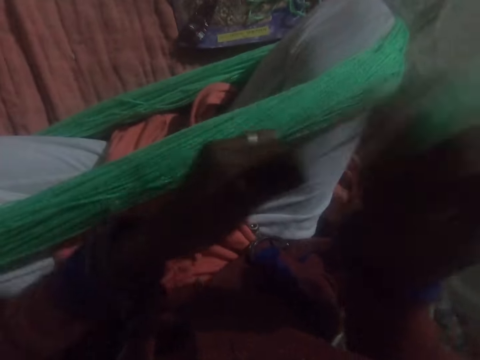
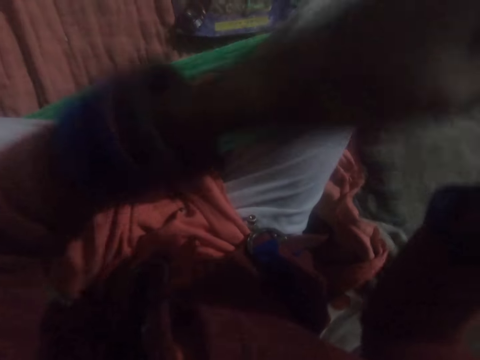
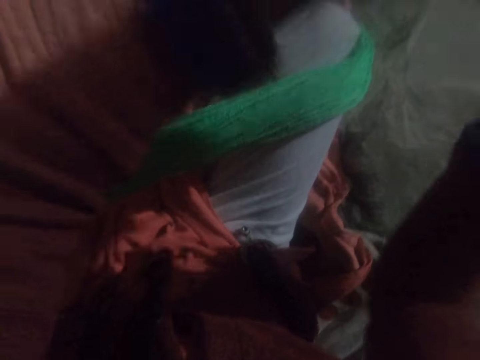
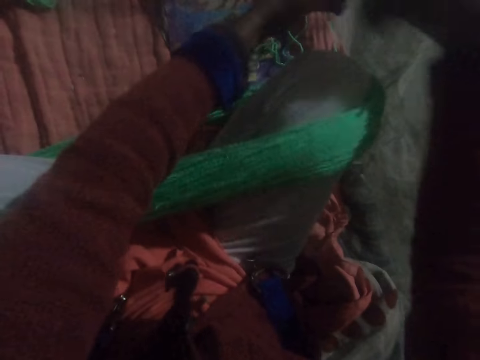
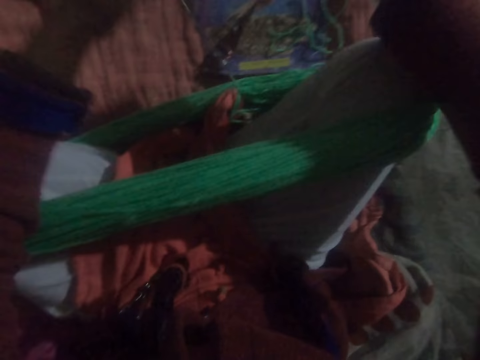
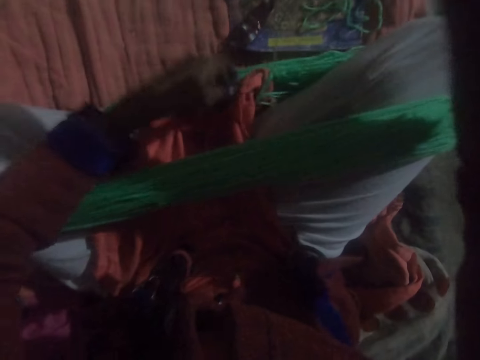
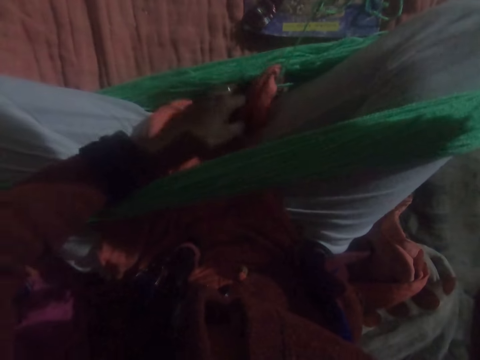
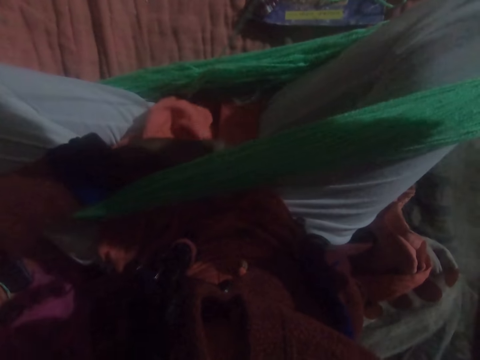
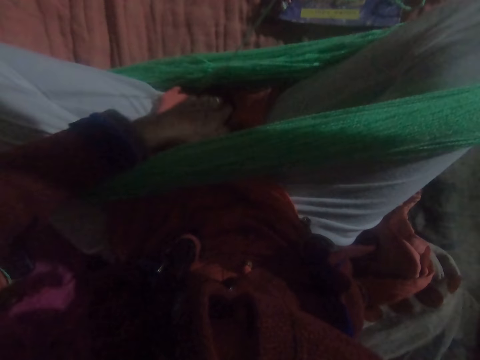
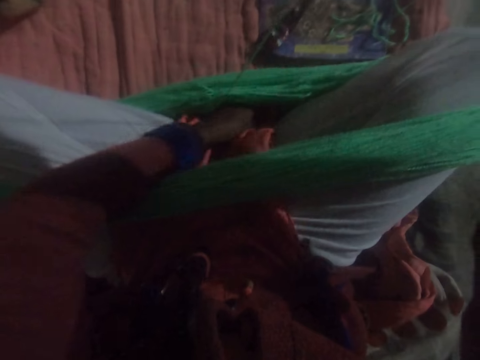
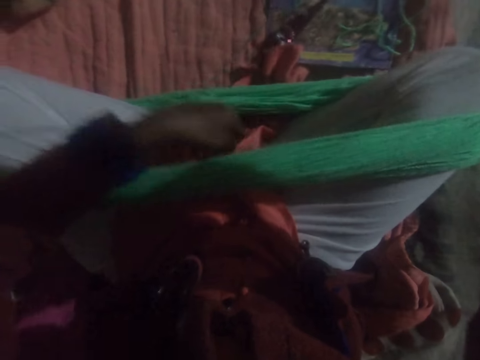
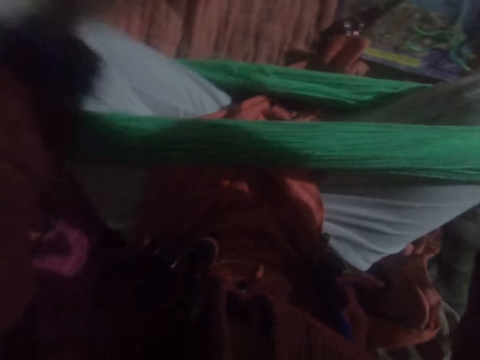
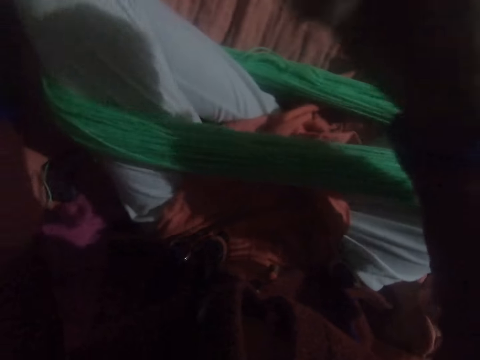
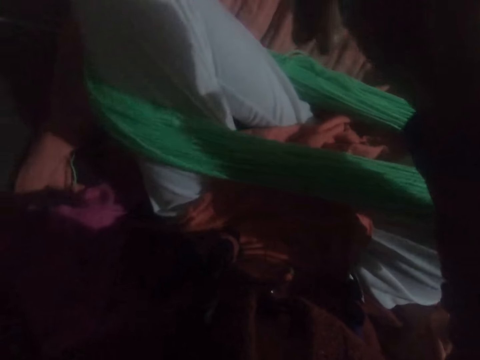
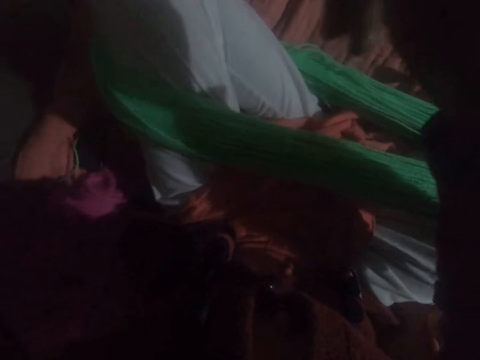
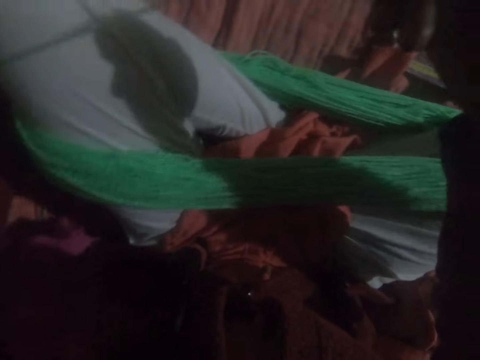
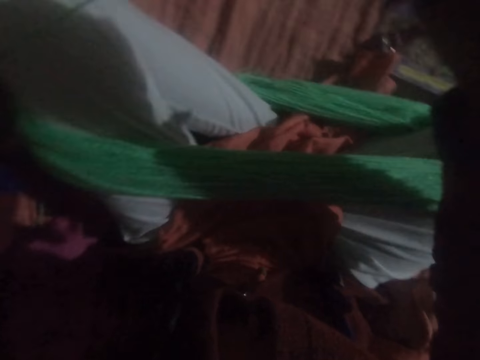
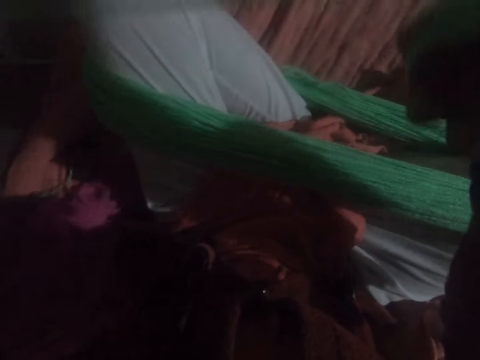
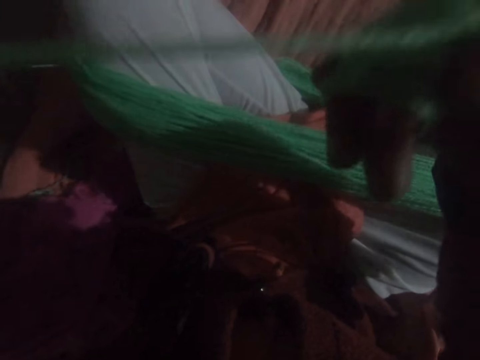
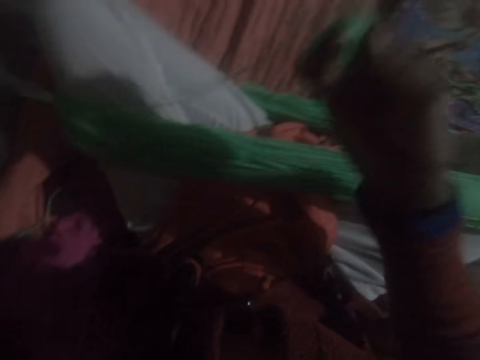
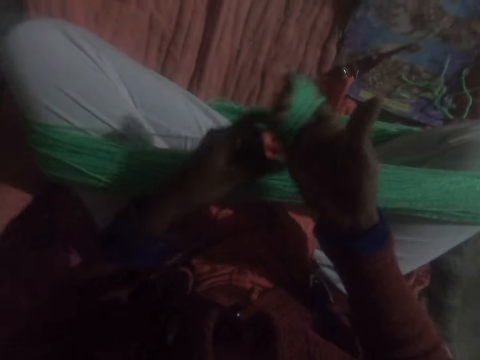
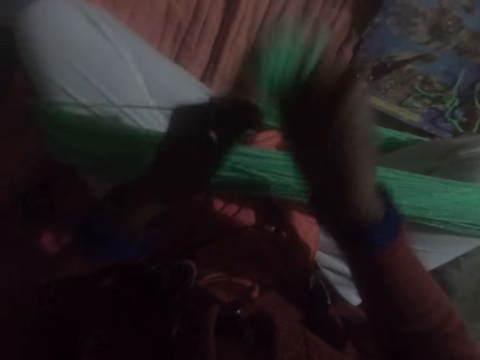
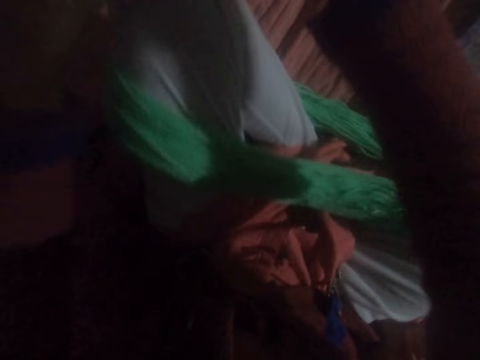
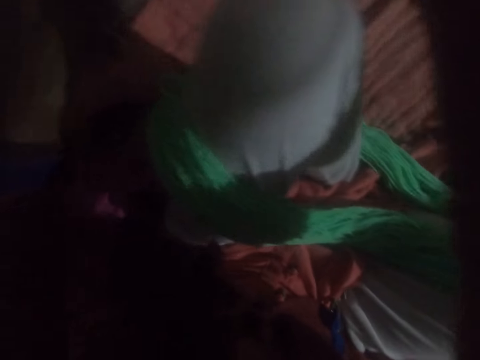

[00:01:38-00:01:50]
The camera wearer adjusts a cloth under her feet. She loops the thread around the fingers.

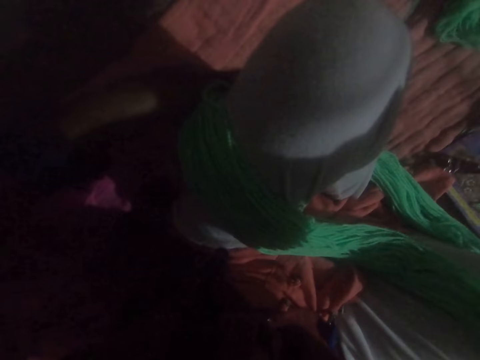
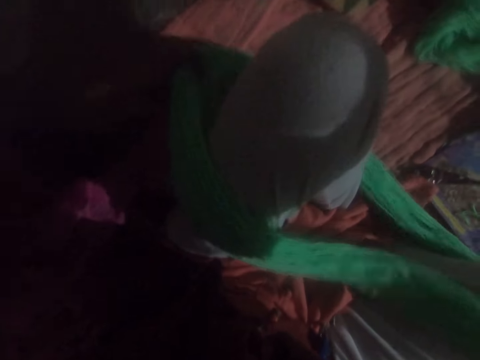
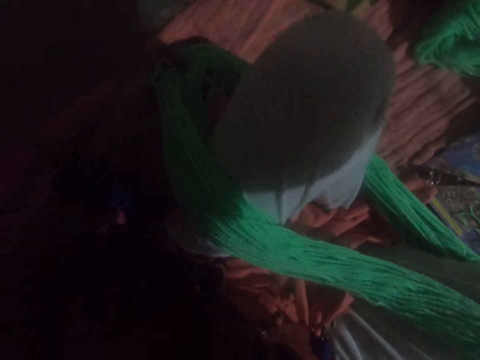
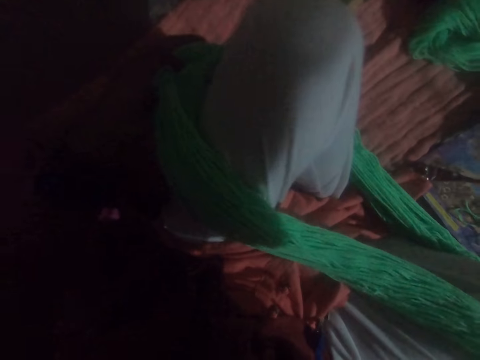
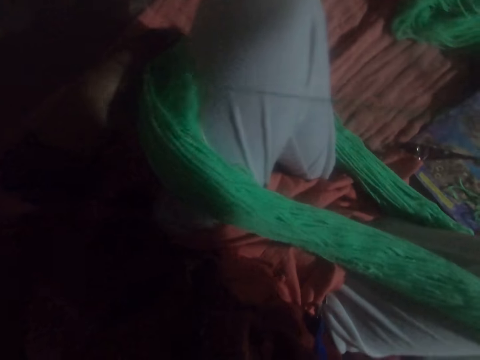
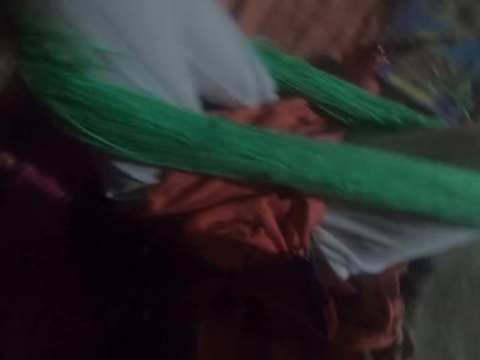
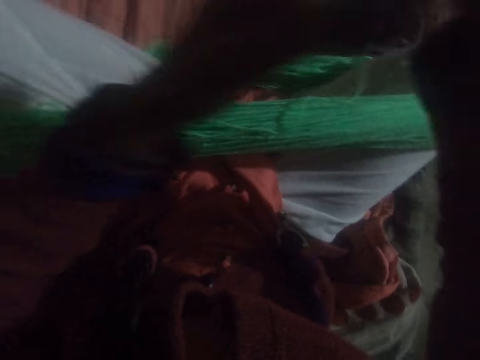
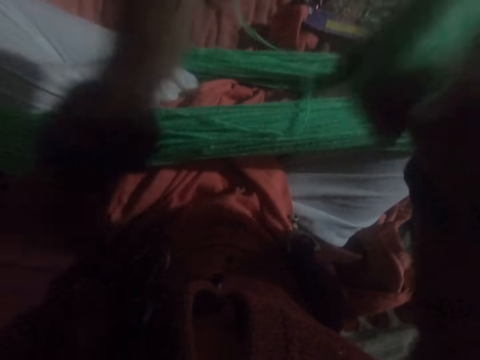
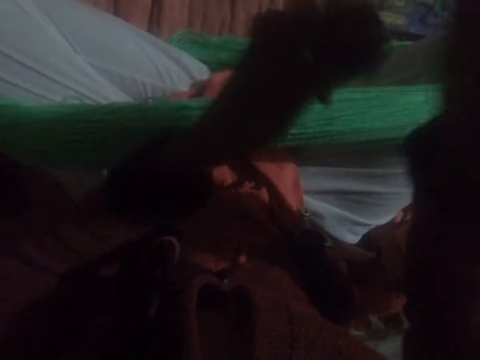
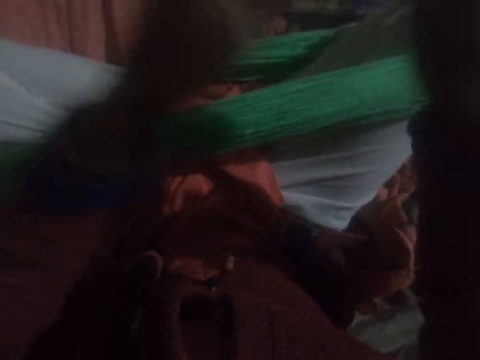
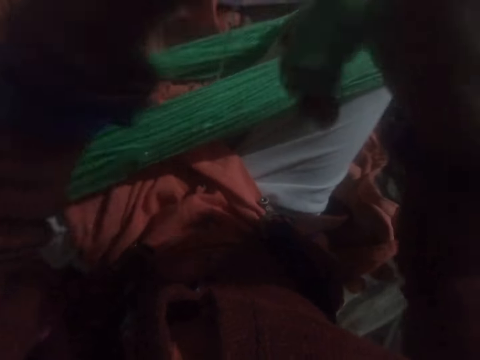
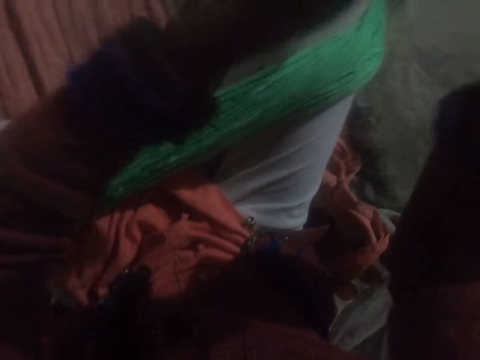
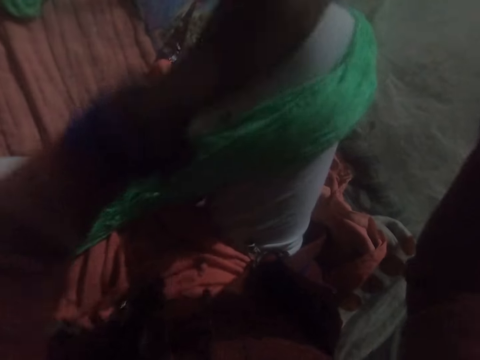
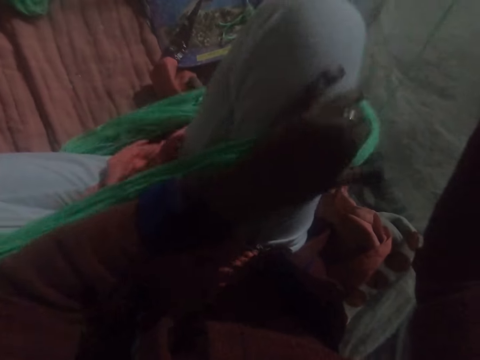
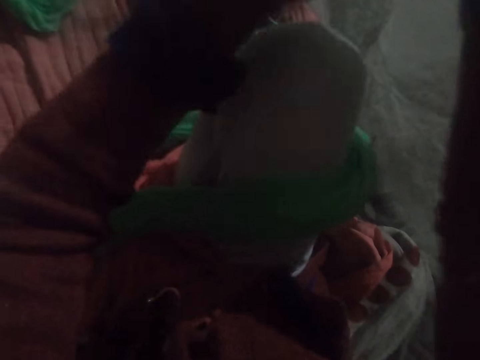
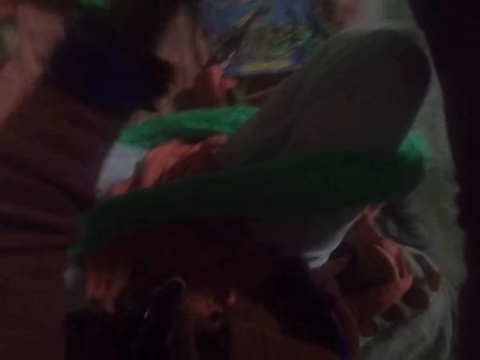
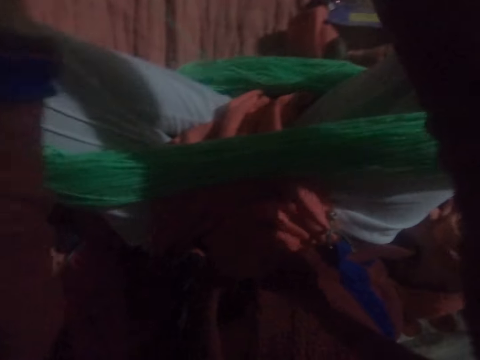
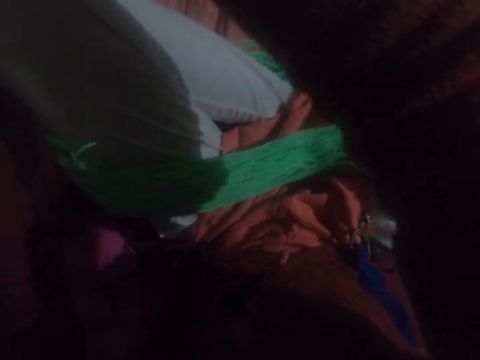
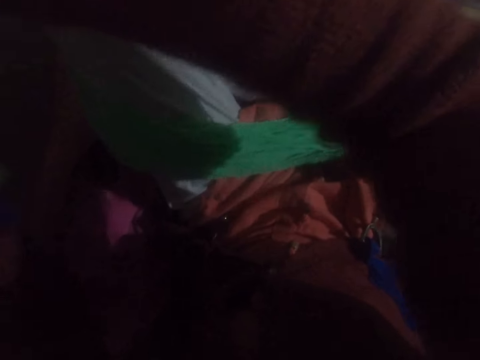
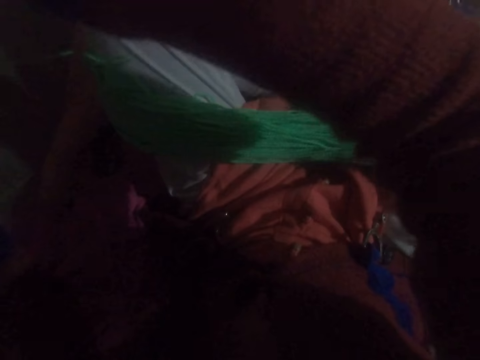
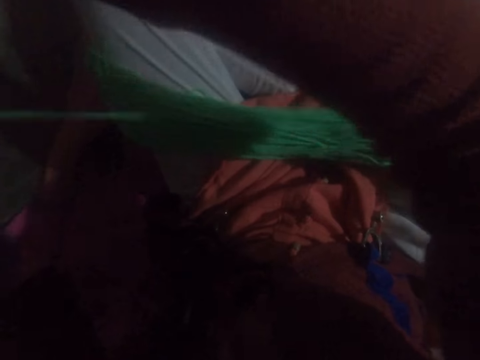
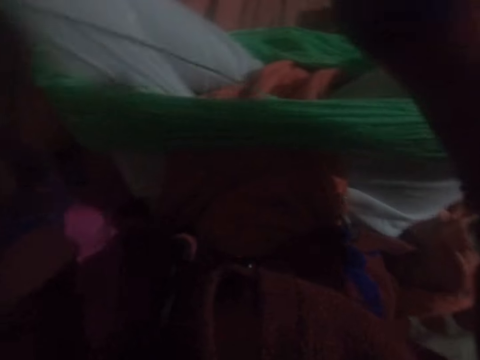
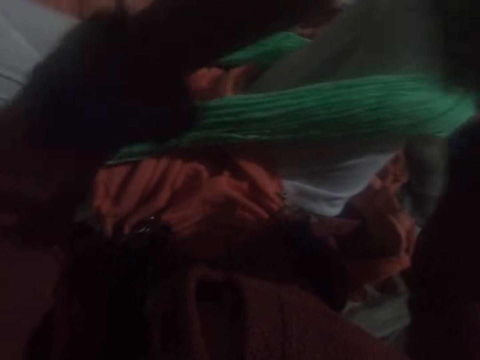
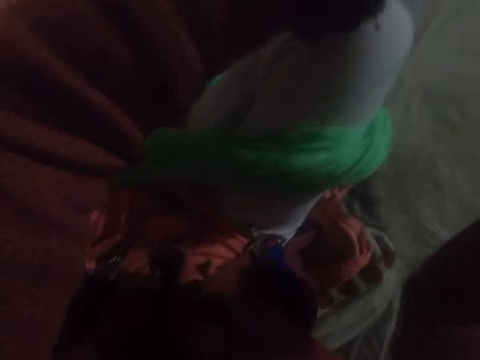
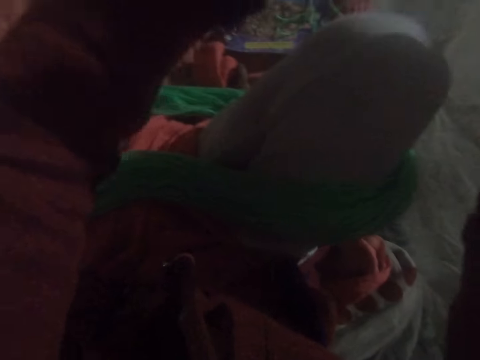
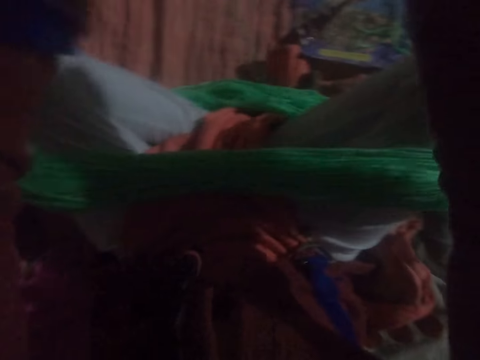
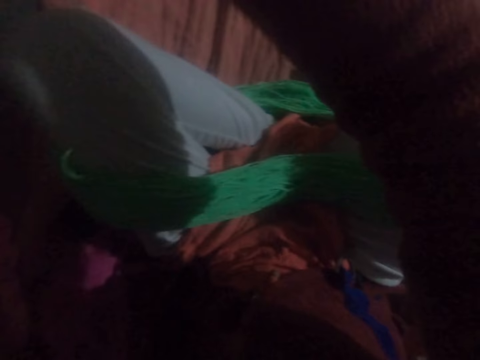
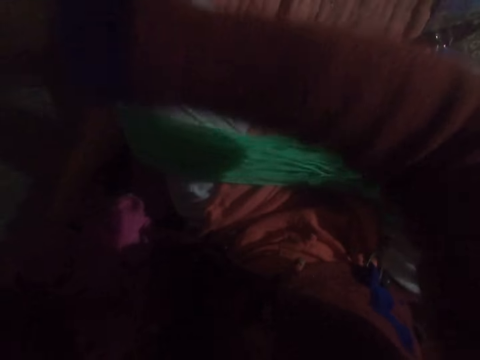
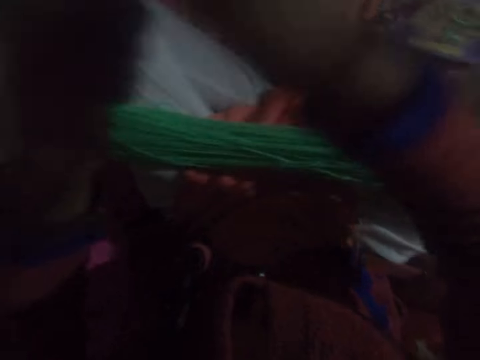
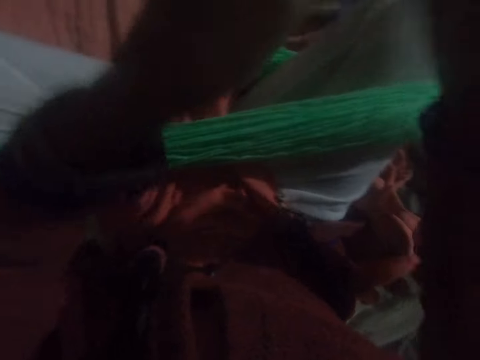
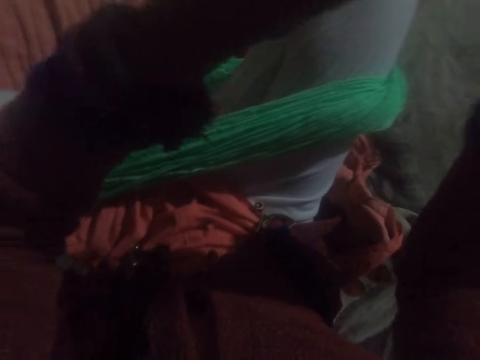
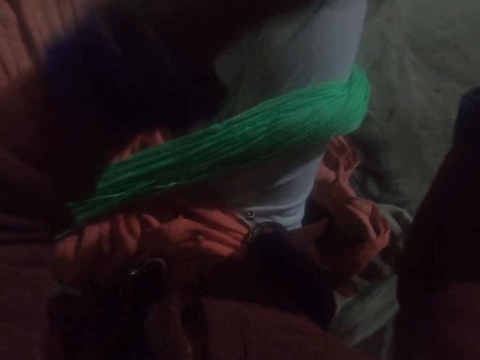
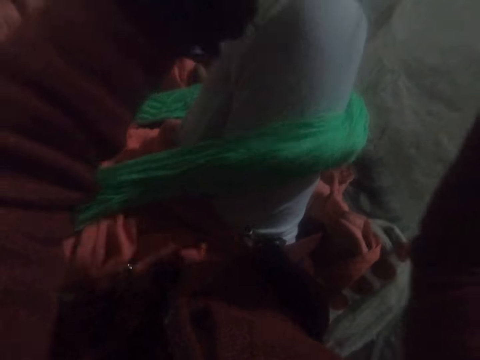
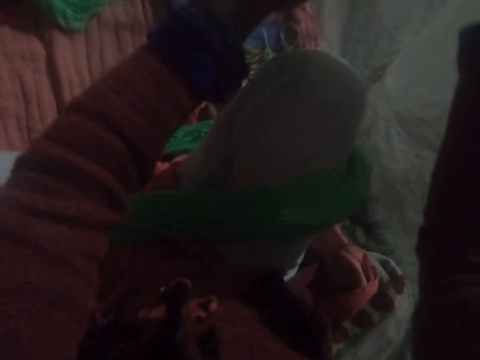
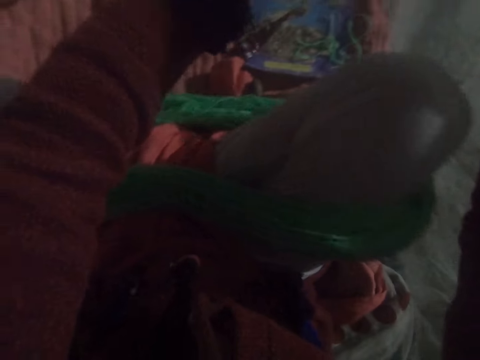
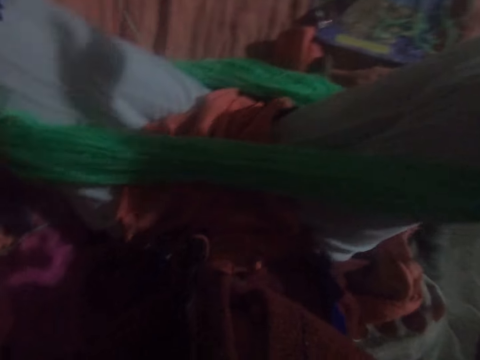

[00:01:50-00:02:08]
The camera wearer holds the thread. They loop the thread around the fingers. They fix the thread. They loop the thread around the fingers.
